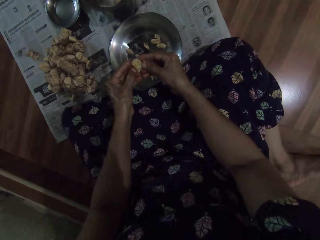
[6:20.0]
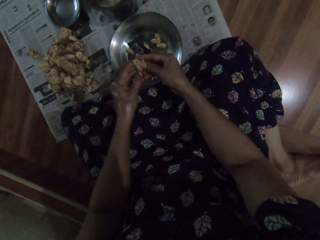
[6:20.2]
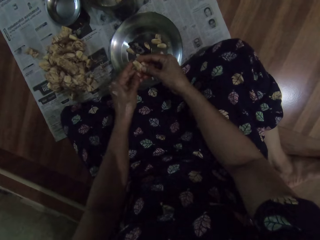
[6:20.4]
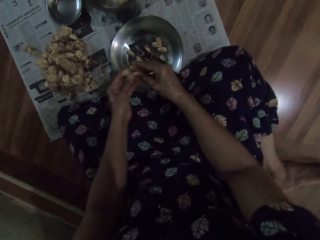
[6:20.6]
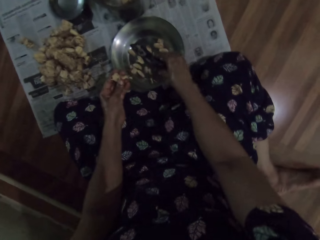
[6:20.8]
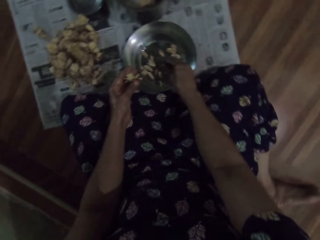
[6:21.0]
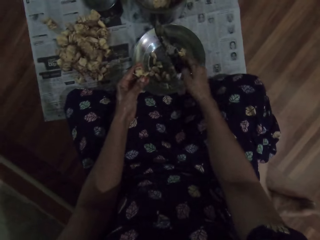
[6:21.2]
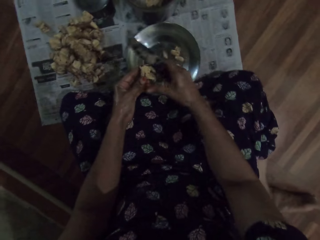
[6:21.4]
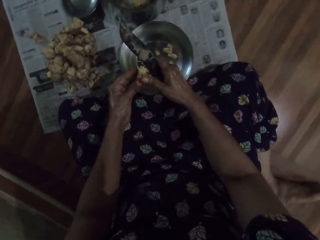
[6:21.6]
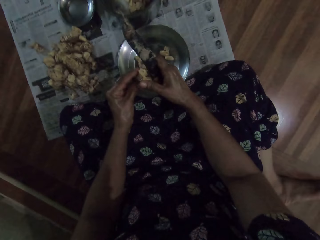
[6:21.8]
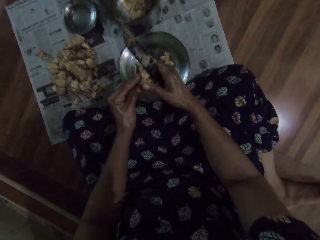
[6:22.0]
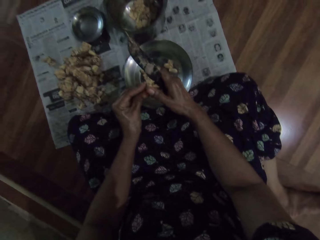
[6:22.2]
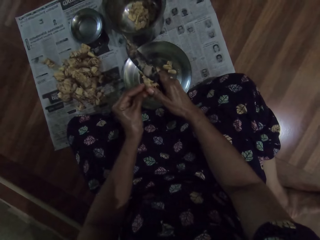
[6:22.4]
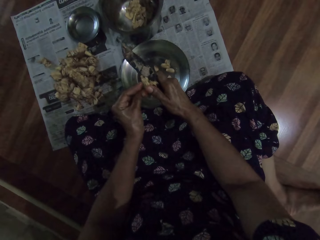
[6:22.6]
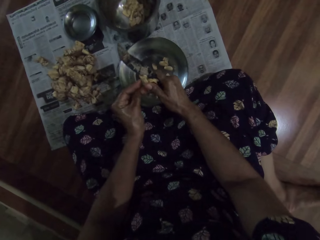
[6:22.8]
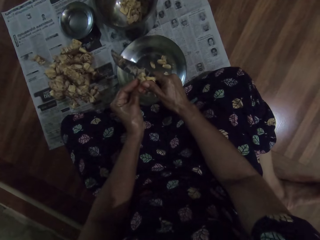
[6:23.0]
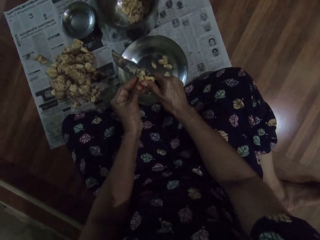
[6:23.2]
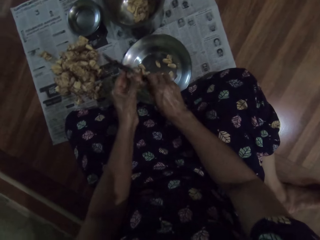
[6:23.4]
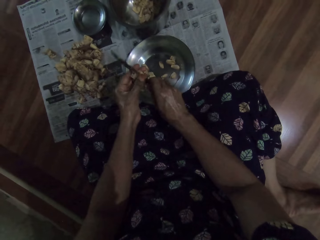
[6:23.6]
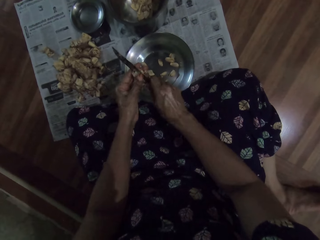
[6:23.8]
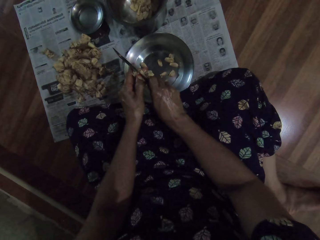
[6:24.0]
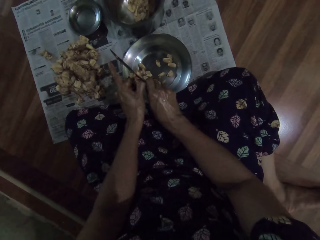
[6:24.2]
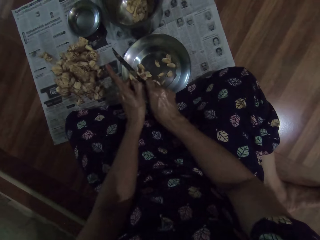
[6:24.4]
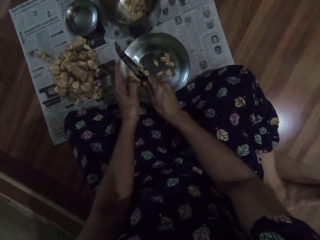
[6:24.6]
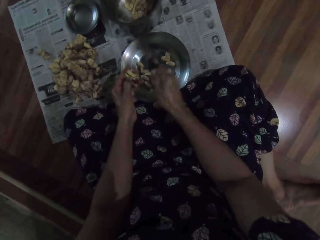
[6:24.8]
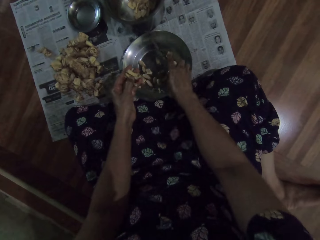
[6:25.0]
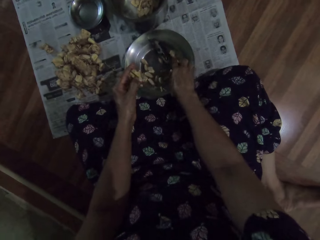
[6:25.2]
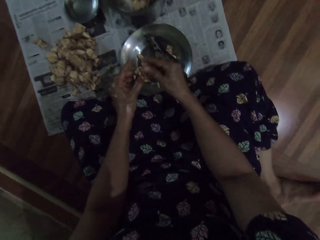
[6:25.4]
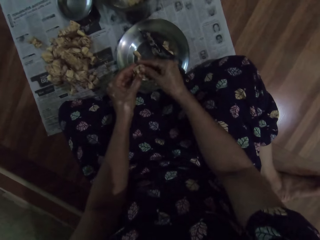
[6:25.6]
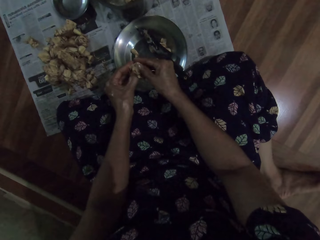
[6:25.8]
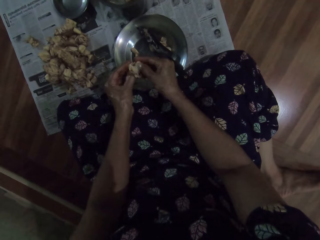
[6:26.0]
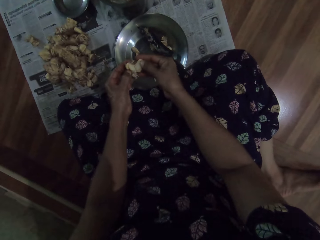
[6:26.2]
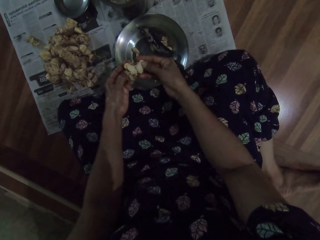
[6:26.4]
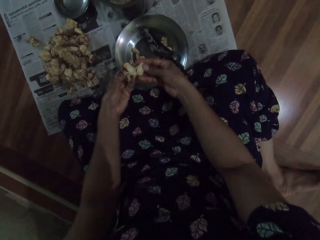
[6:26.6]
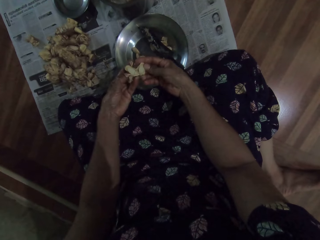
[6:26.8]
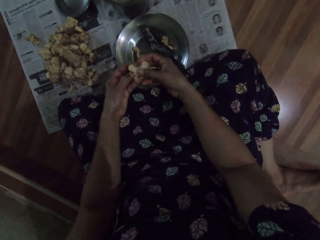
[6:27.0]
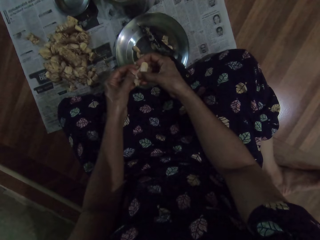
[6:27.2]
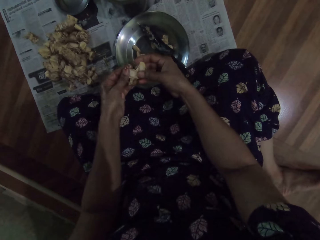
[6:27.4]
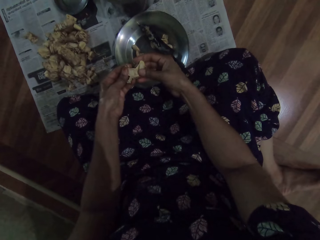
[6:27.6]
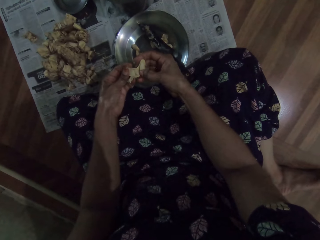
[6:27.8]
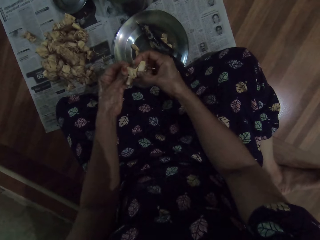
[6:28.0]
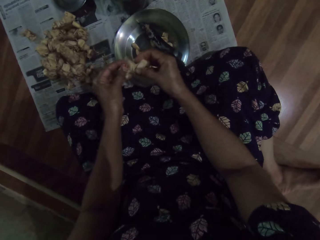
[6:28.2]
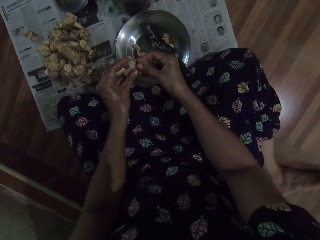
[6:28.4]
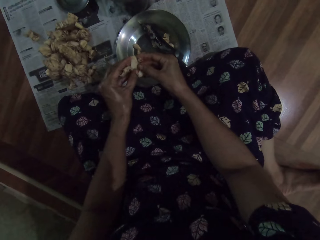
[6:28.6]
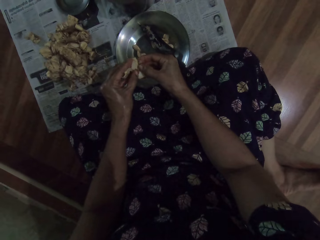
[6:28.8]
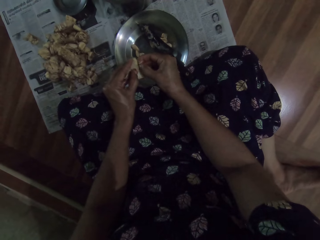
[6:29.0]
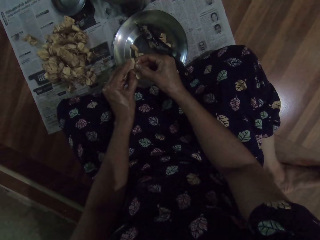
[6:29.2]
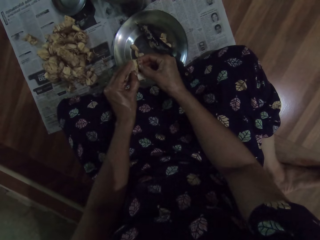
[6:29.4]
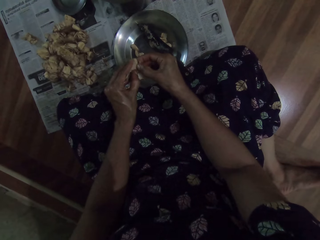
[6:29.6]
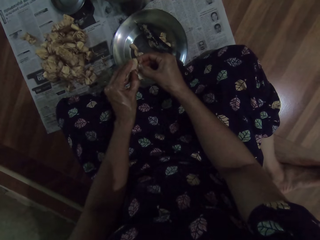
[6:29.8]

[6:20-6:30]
The camera wearer picks up the knife from the bowl on the floor with her right hand. She cuts the garlic pod in her left hand with the knife in her right hand. She places the knife in her right hand in the bowl on the floor. She peels the garlic pod with both hands.

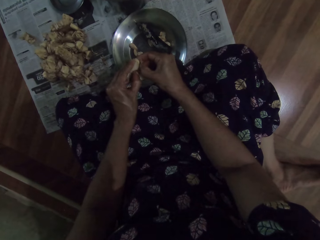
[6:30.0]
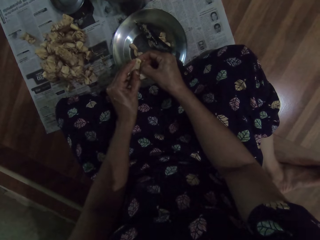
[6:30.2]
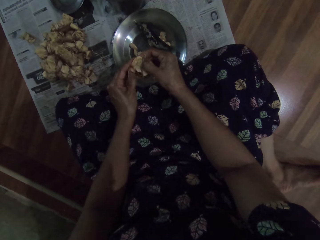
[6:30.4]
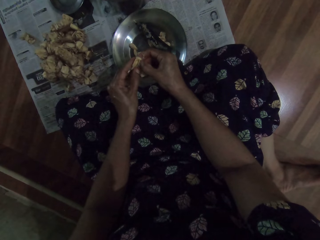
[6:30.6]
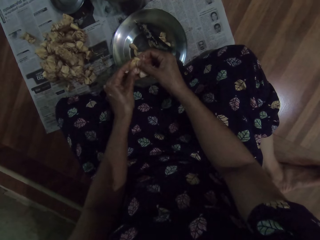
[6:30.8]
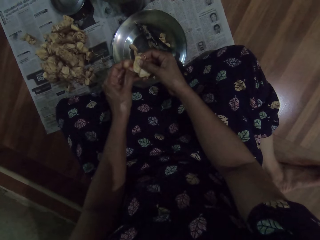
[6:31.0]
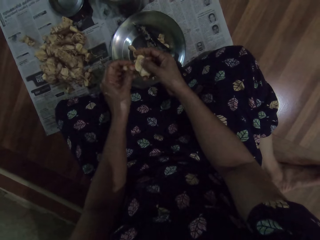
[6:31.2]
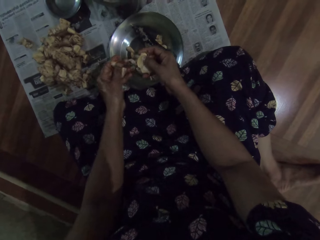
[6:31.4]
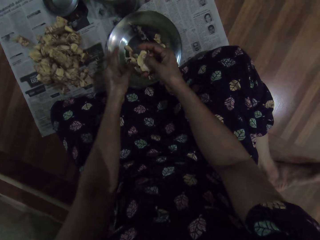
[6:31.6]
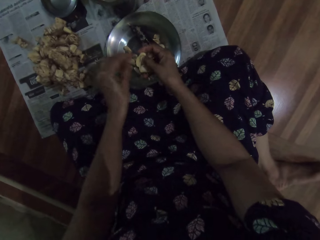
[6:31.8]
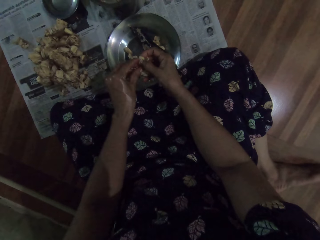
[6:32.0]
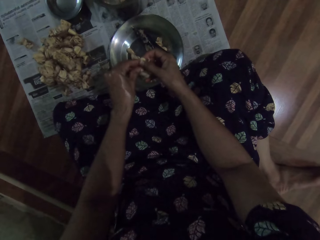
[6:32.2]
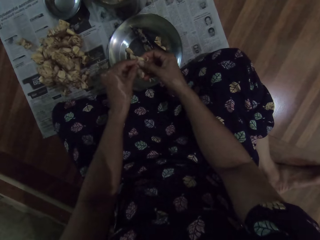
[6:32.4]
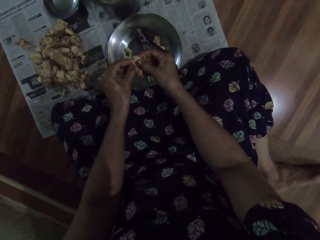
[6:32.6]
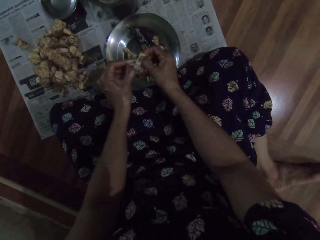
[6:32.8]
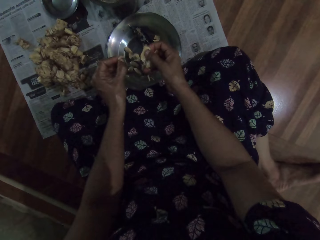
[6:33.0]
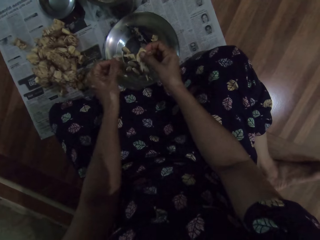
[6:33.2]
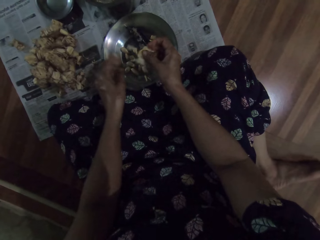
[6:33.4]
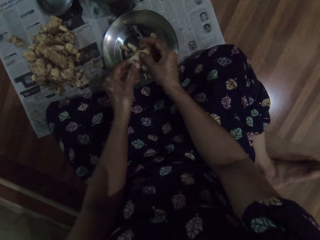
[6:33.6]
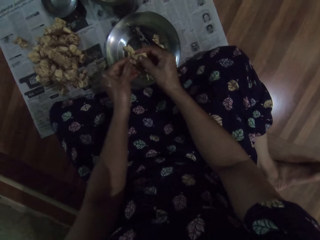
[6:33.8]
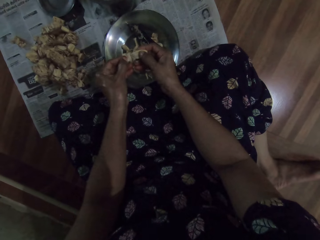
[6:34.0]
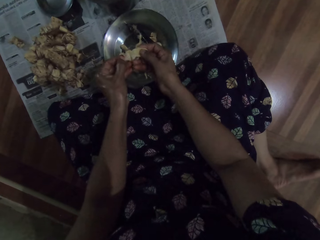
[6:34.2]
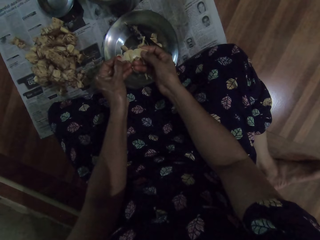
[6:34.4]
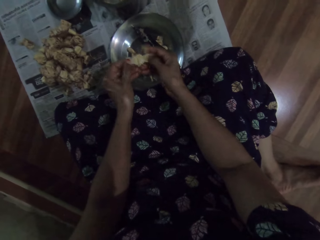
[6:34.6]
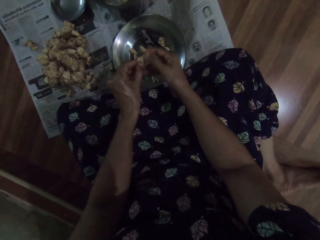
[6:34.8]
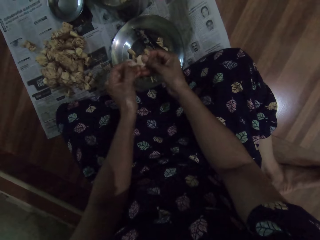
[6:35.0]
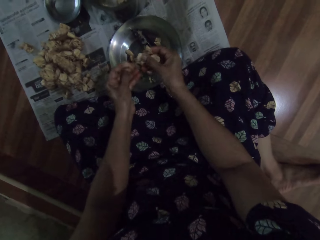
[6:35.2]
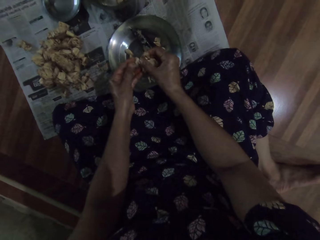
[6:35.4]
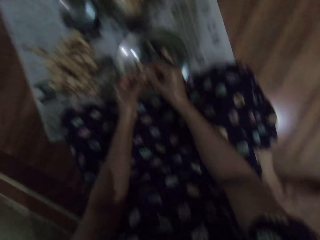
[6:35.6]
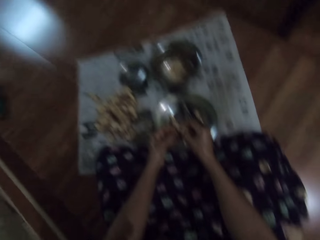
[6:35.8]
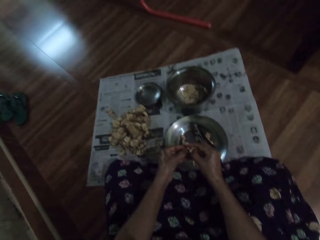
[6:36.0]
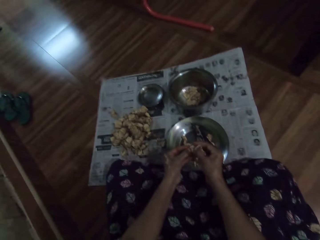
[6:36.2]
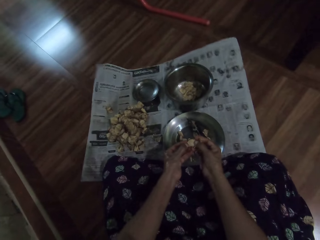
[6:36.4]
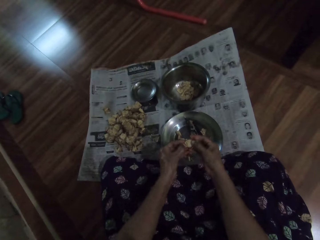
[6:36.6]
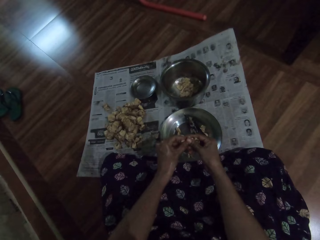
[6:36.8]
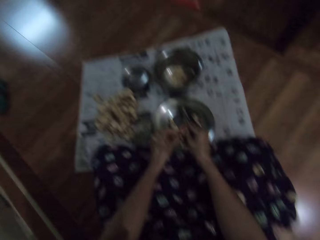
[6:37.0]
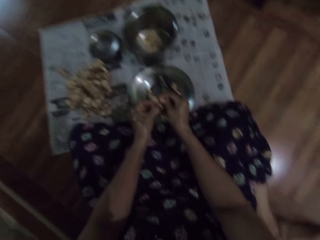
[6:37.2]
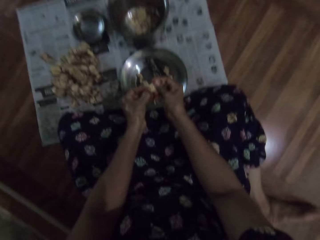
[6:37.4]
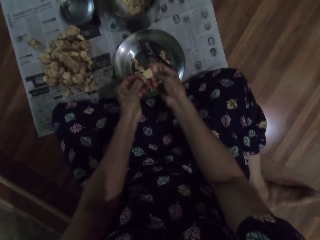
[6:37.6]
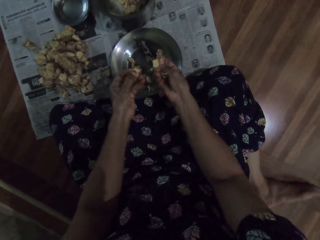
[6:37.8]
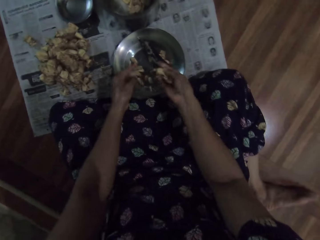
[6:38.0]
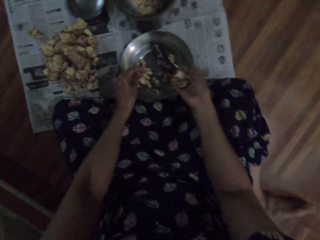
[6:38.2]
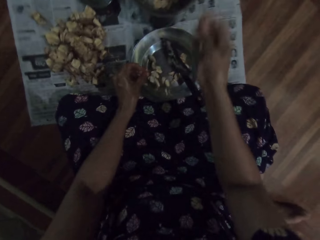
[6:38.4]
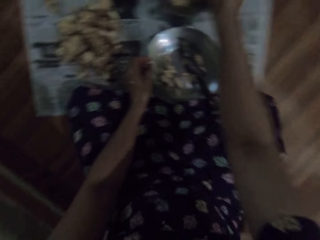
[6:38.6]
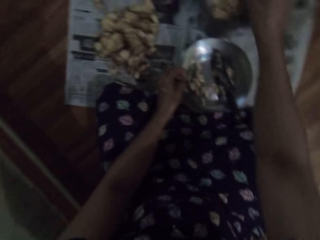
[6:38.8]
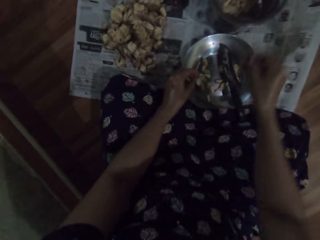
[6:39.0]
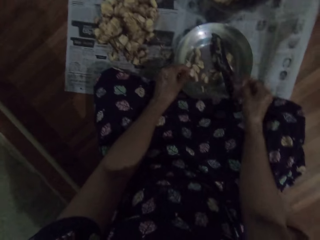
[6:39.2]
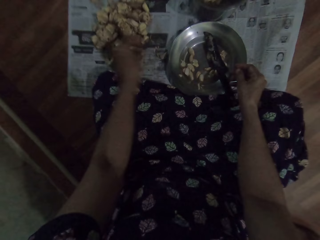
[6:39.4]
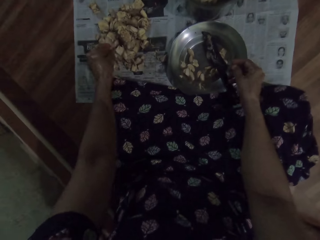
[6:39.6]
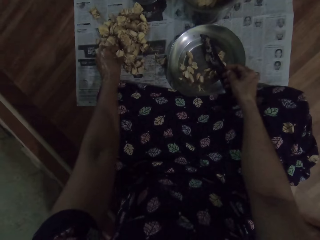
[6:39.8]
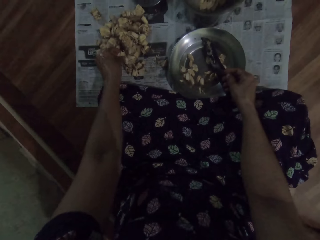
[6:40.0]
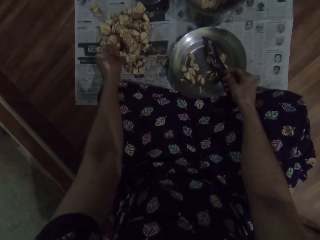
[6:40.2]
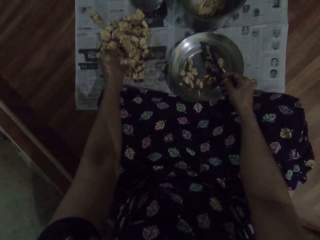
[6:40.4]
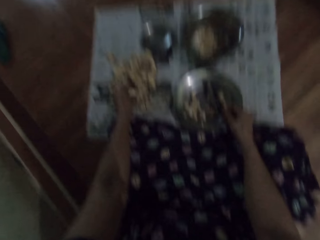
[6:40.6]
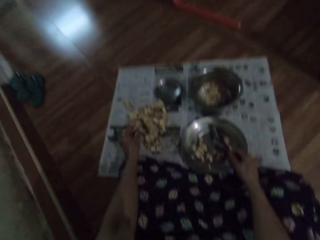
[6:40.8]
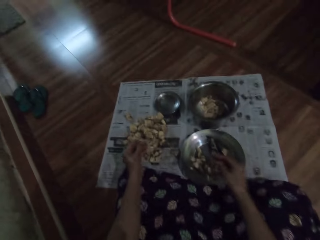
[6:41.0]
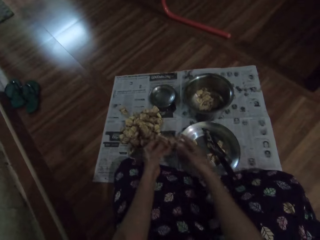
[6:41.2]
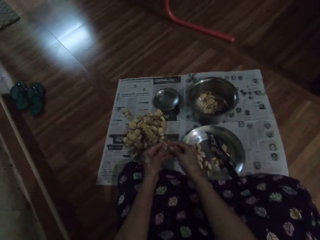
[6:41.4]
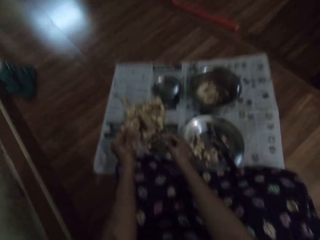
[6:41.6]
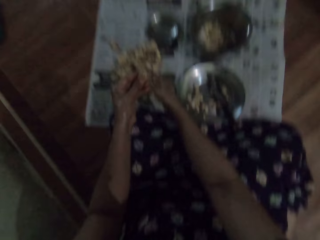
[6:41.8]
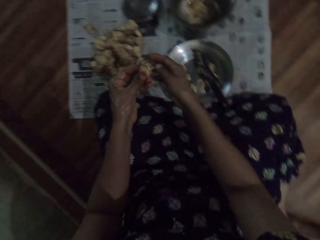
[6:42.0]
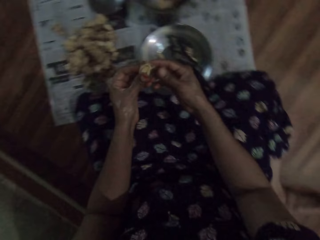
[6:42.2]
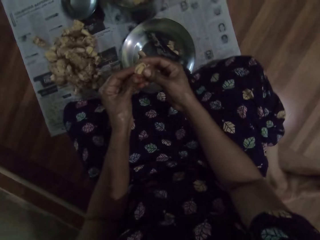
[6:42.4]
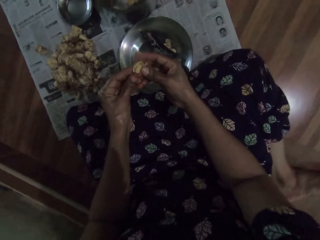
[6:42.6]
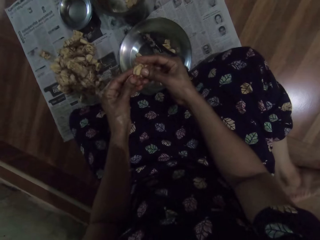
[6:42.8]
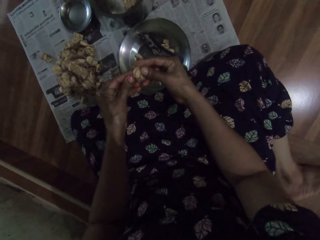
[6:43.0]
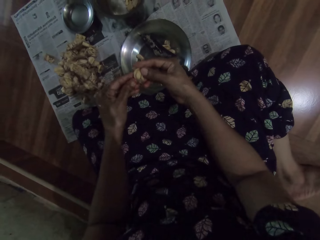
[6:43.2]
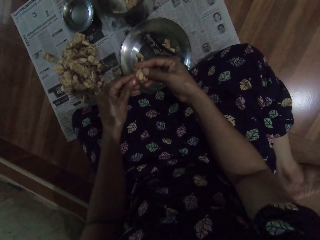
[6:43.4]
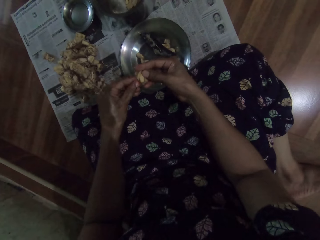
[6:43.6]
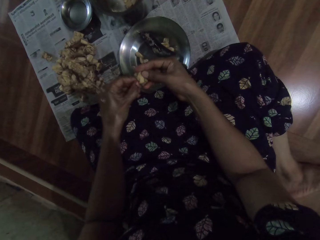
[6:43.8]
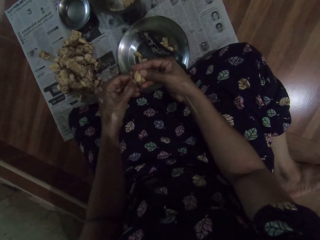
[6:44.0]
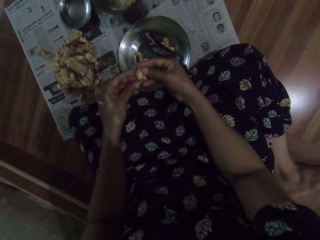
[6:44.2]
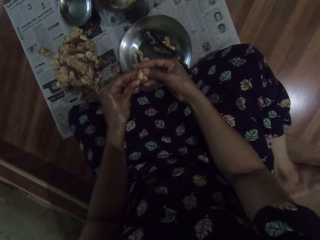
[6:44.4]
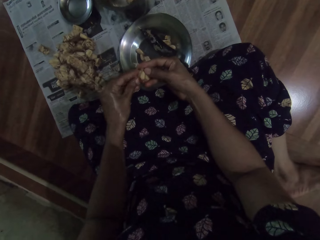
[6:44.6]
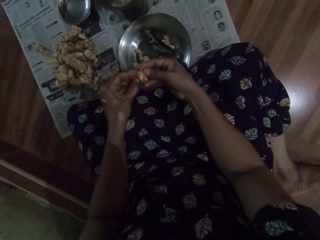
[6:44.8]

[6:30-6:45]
The camera wearer drops the garlic pod in her left hand into the bowl on the floor. She peels the garlic pod with both hands. She drops the garlic pod in her left hand into the bowl on the floor. She peels the garlic pod with both hands. She drops the garlic pod in her left hand into the bowl on the floor. She drops the shaft of the garlic pod in her right hand into the steel bowl on the floor. She picks up a garlic pod from the newspaper on the floor with her left hand. She peels the garlic pod with both hands.
